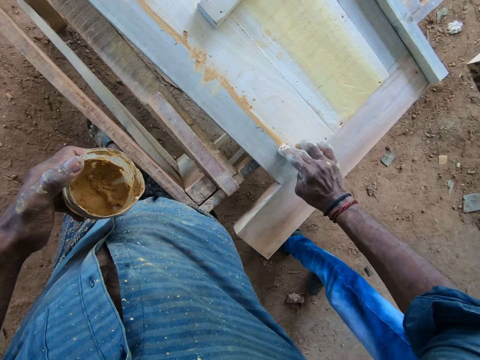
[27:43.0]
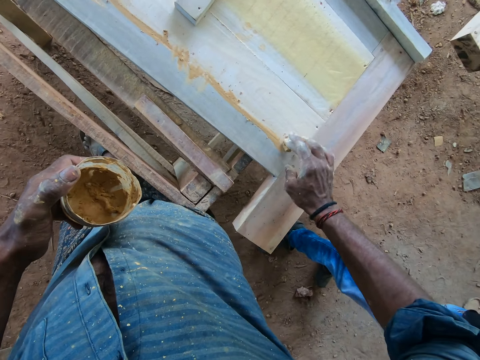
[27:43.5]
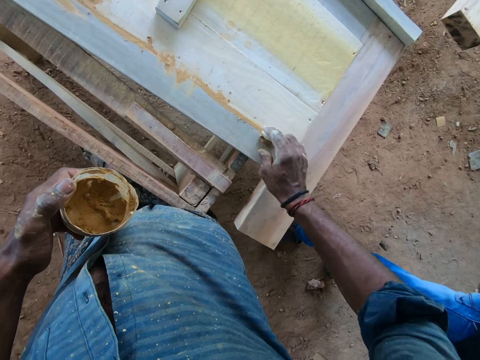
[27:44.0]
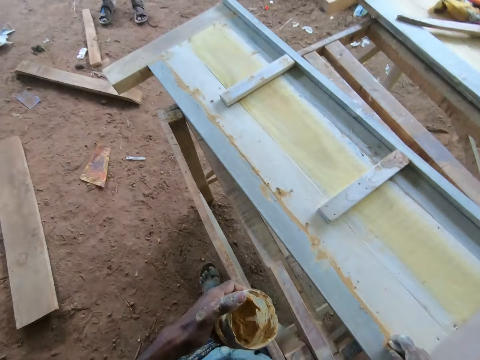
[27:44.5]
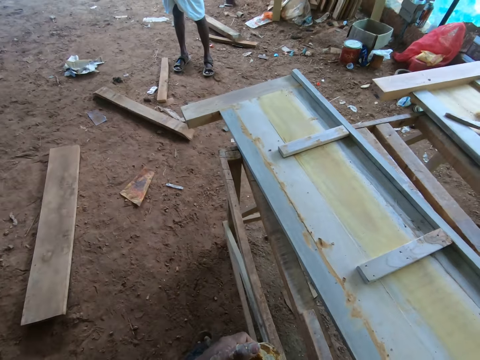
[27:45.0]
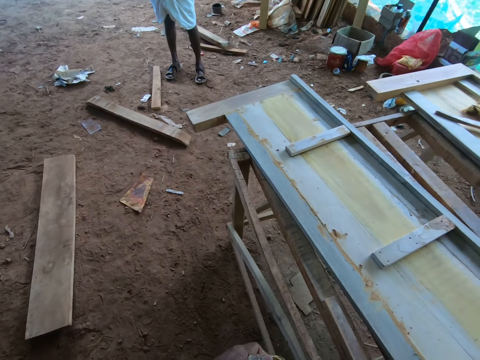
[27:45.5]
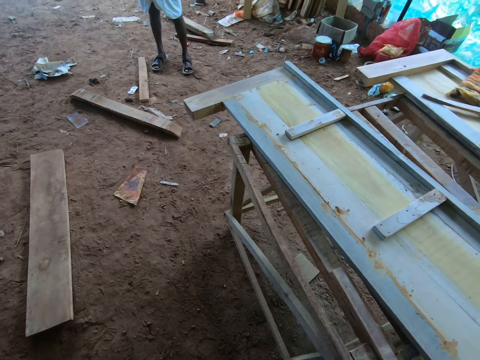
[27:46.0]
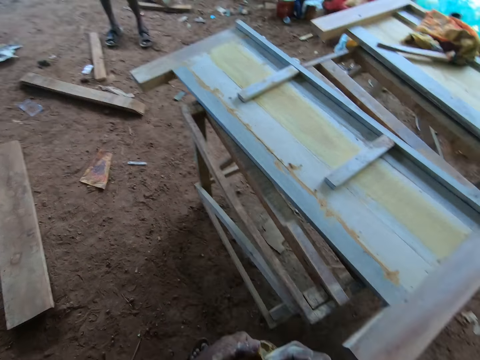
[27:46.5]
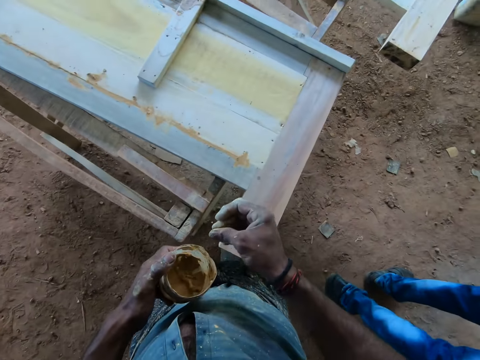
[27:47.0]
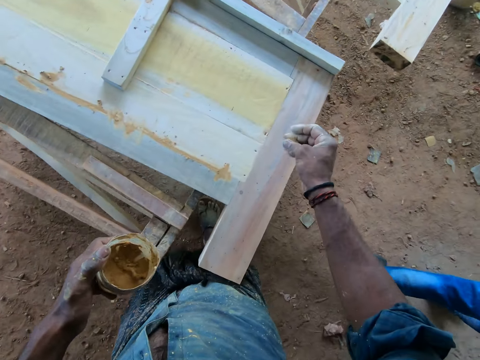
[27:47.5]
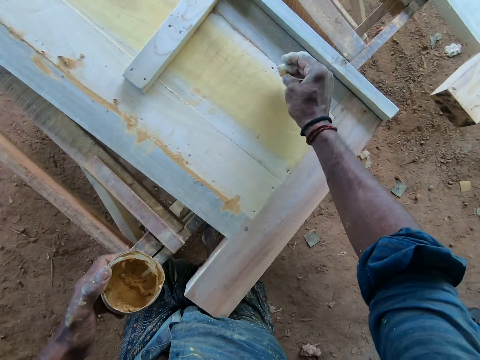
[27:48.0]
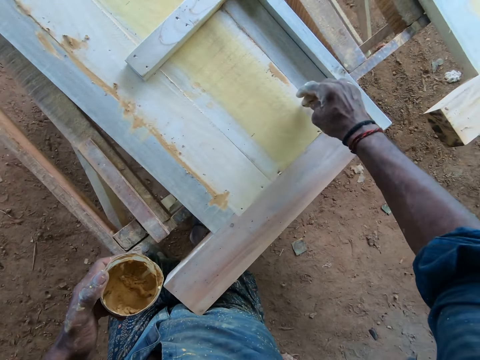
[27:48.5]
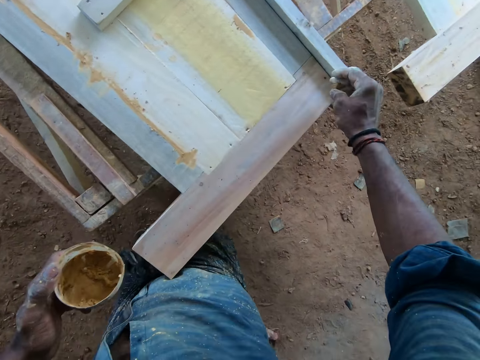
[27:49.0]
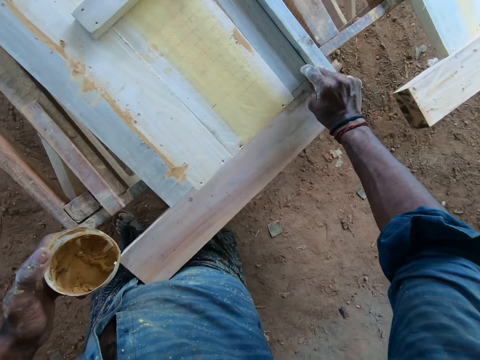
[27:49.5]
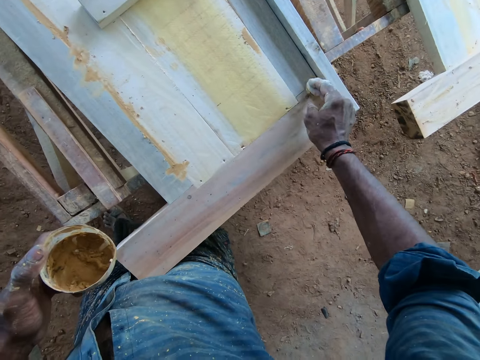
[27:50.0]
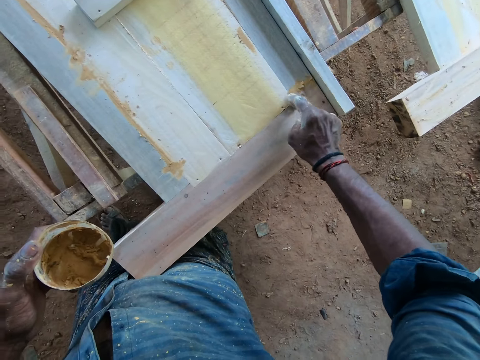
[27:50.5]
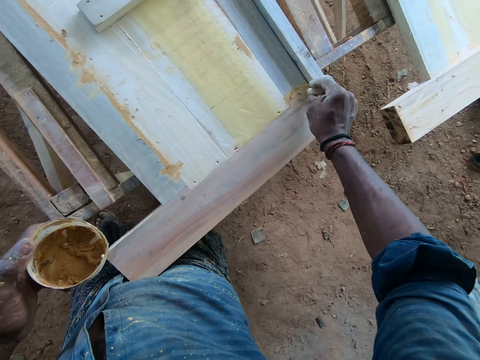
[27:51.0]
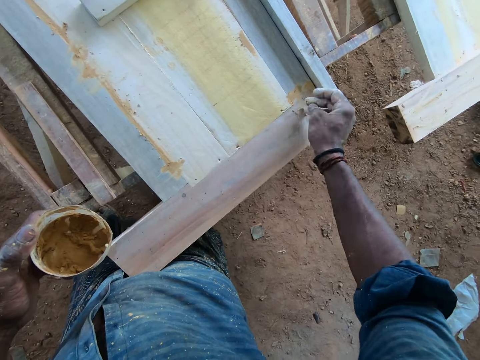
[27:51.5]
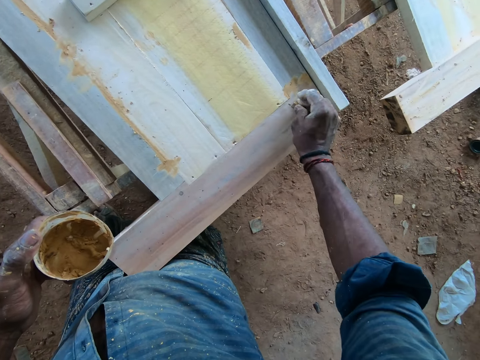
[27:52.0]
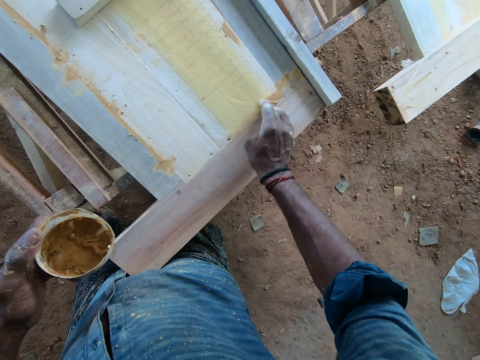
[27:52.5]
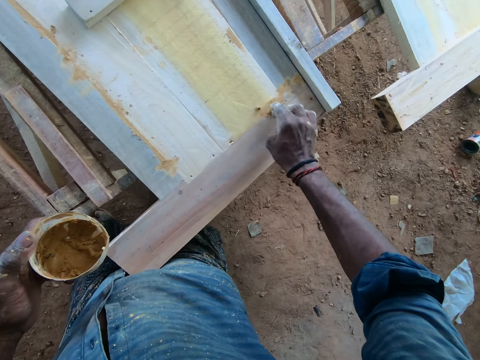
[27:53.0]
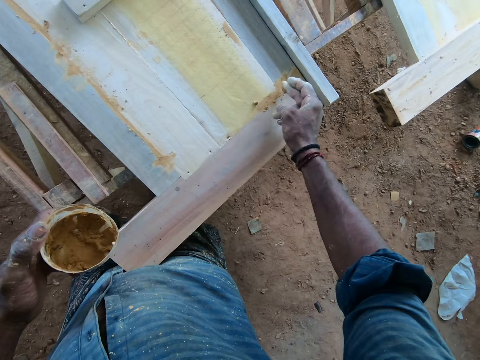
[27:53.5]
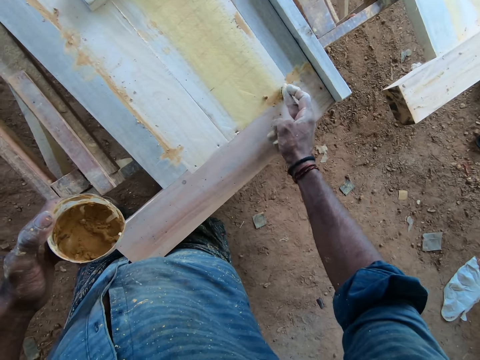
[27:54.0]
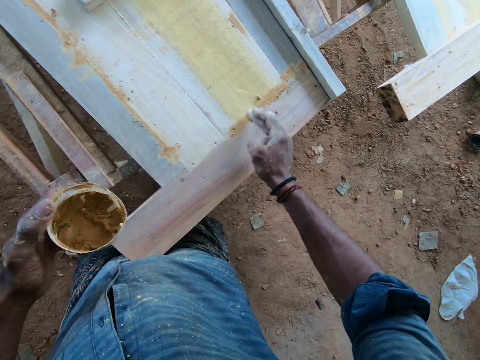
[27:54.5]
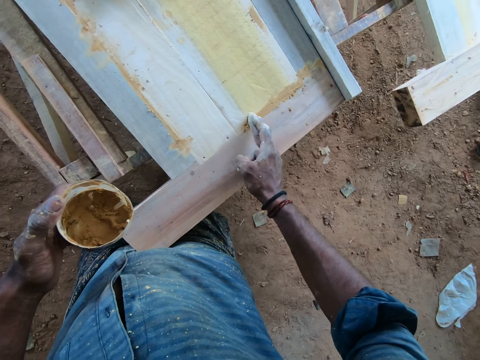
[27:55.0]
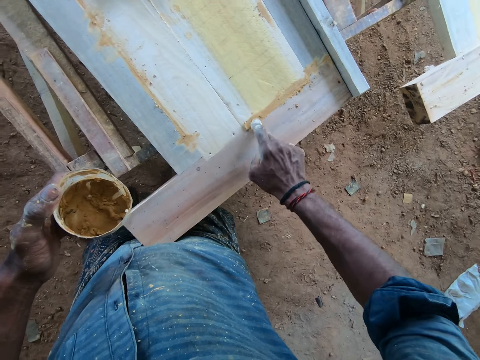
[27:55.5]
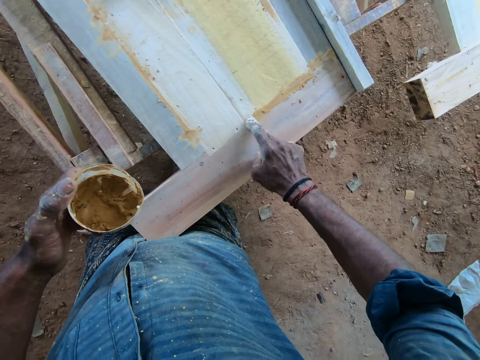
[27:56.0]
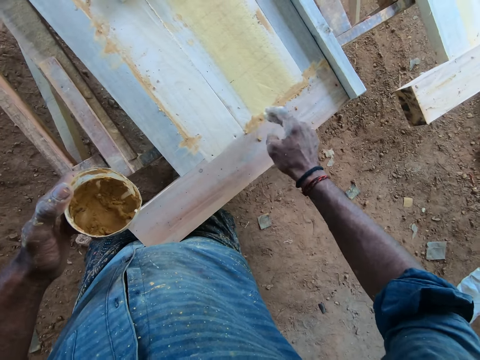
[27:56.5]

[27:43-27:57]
The camera wearer raises his head. He dips his hand in a container with glue. He applies glue on wood using his hand.

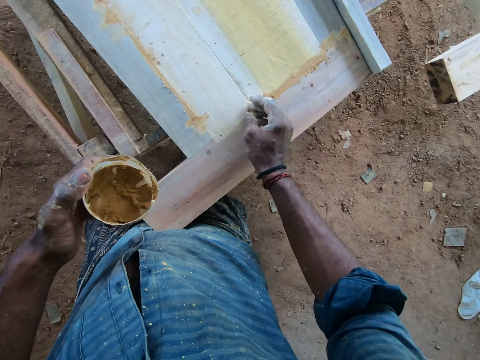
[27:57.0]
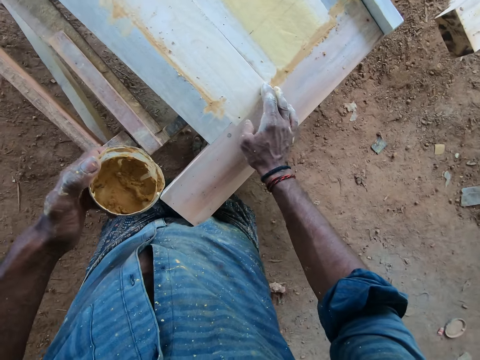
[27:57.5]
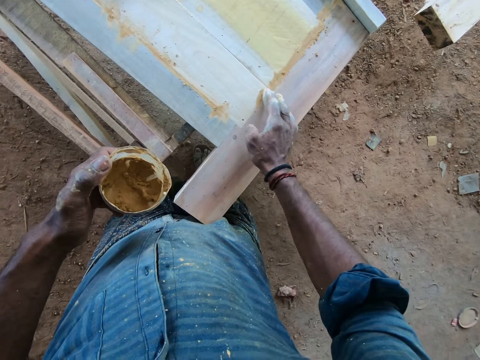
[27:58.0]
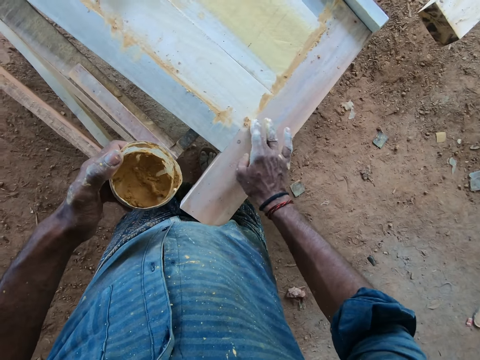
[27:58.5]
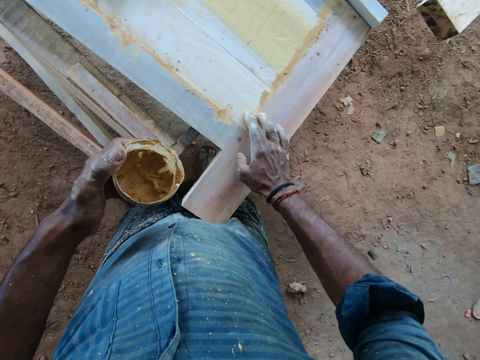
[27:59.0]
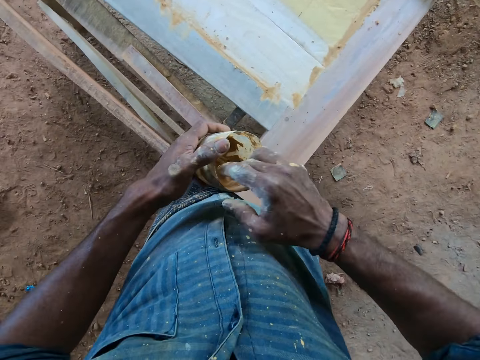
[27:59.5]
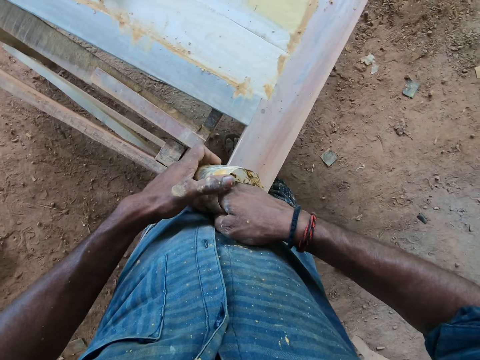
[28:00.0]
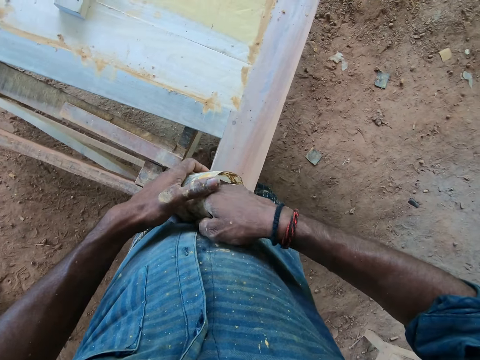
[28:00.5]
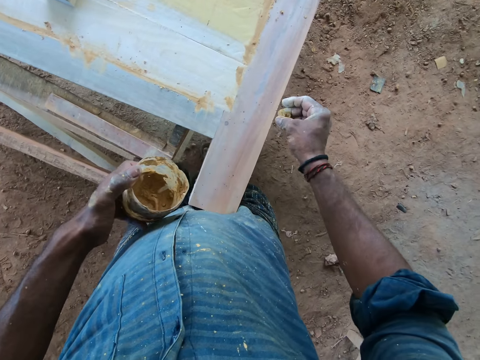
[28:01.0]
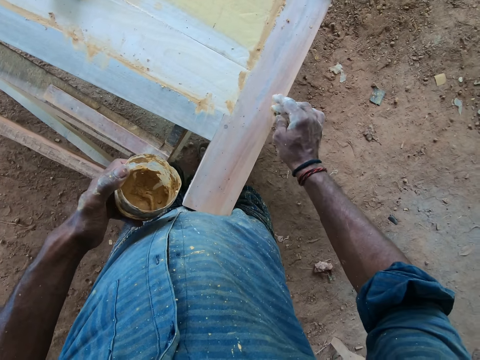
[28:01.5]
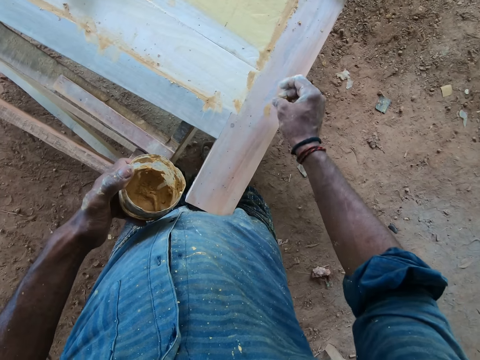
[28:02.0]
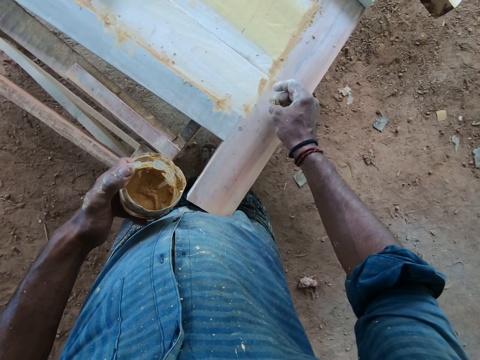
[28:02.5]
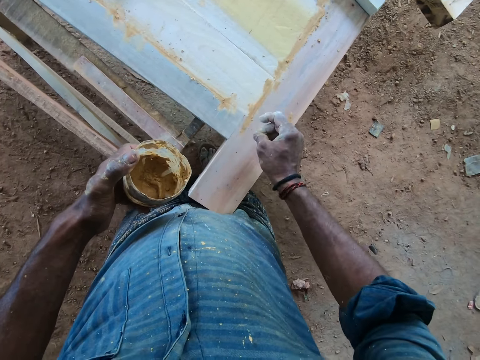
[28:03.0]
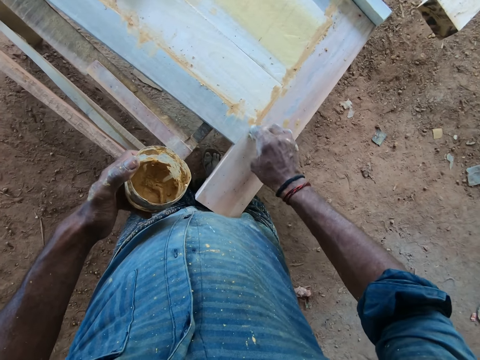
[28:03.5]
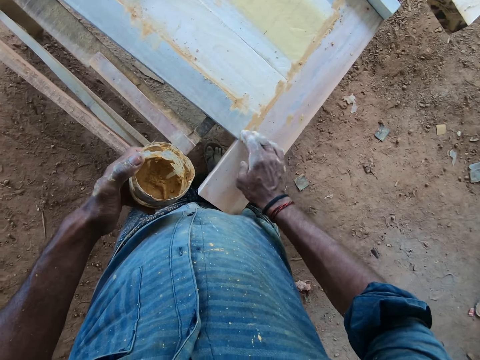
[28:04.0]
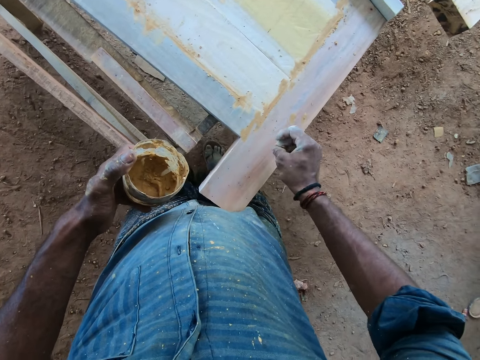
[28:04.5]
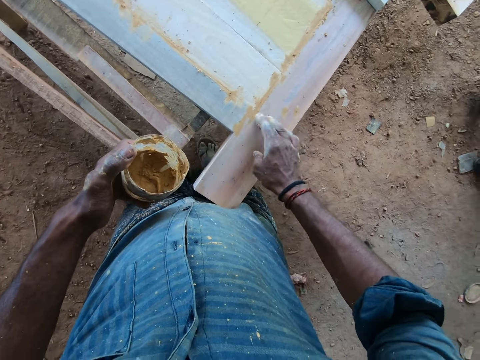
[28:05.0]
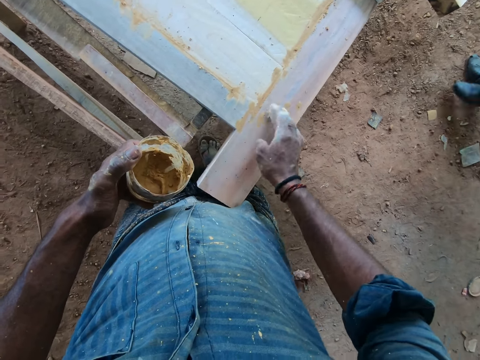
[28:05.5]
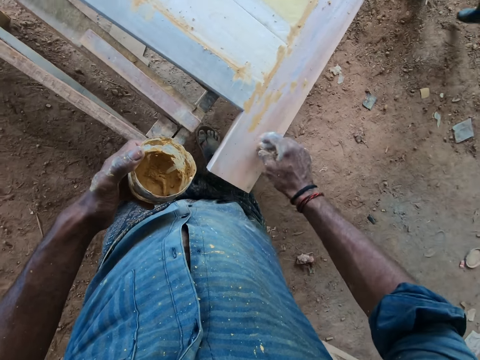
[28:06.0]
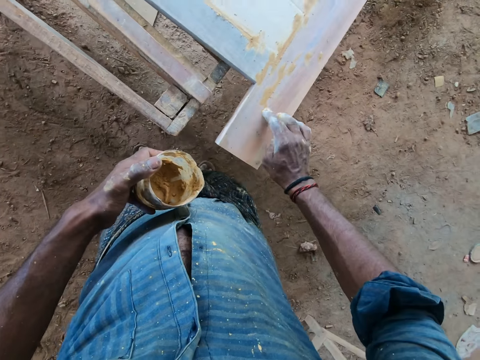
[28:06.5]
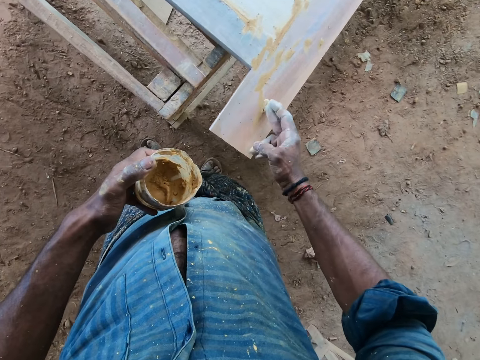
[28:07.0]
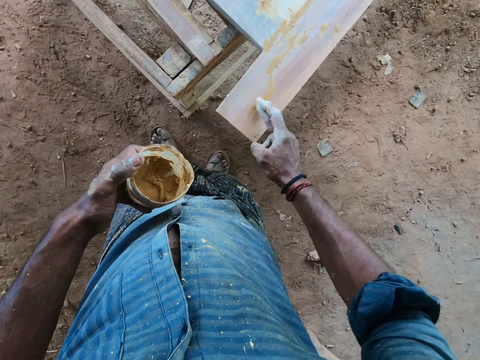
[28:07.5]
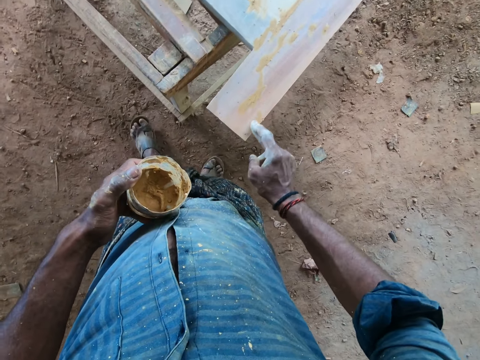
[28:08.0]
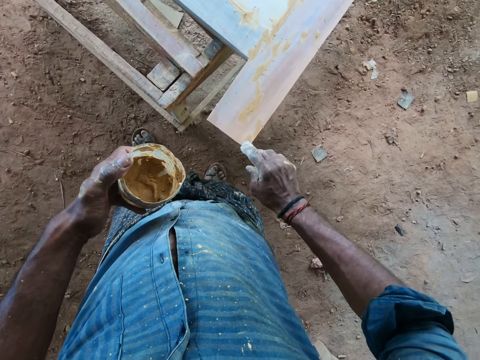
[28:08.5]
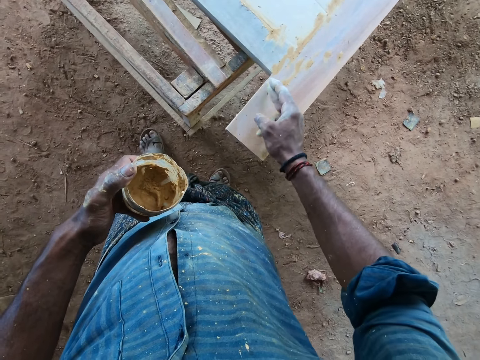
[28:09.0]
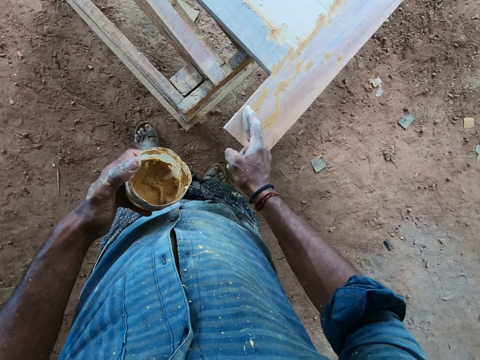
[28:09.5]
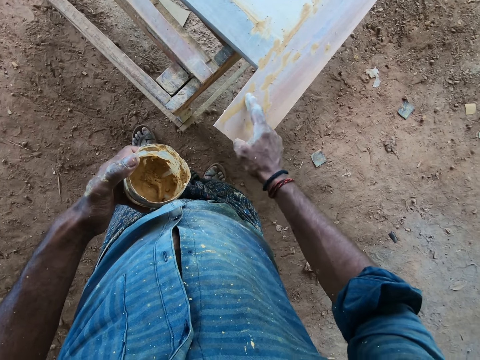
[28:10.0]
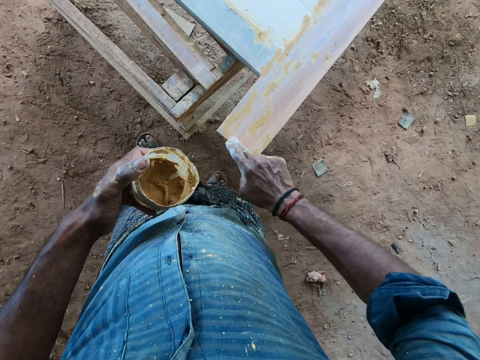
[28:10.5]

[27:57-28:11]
The camera wearer dips his hand in a container with glue. He applies glue on wood using his hand. A man converses with the camera wearer.
